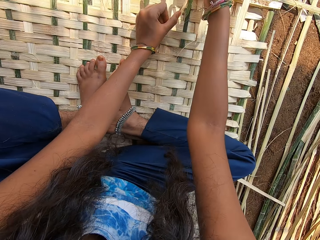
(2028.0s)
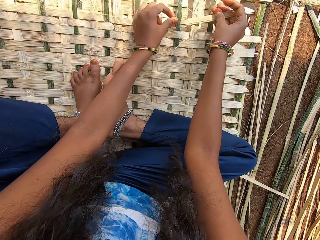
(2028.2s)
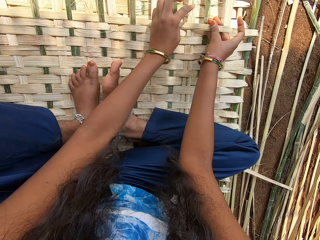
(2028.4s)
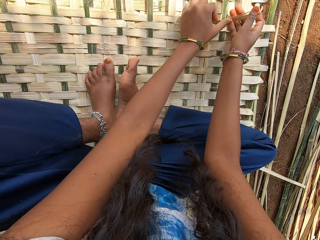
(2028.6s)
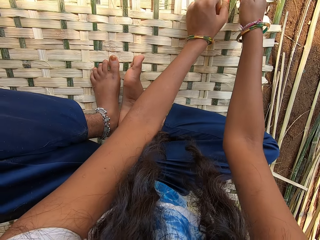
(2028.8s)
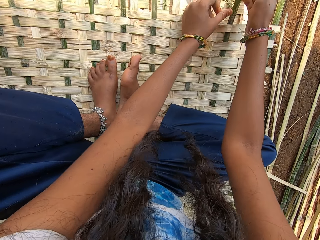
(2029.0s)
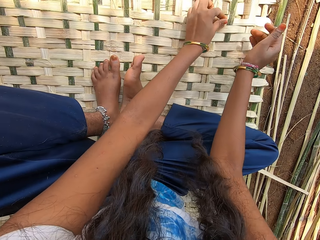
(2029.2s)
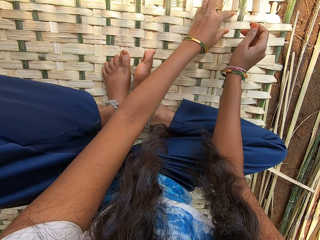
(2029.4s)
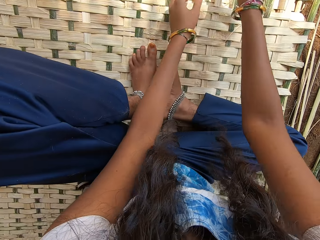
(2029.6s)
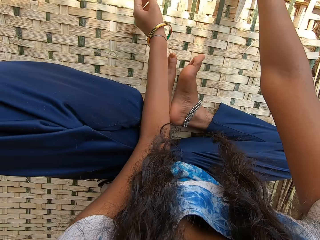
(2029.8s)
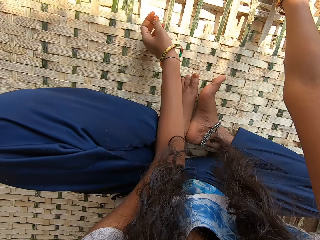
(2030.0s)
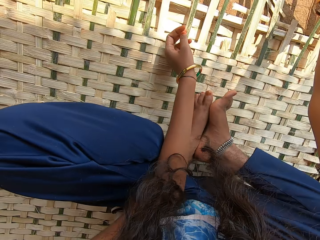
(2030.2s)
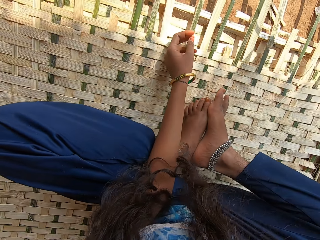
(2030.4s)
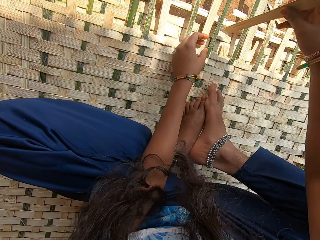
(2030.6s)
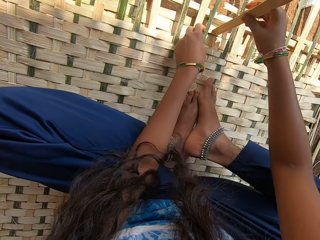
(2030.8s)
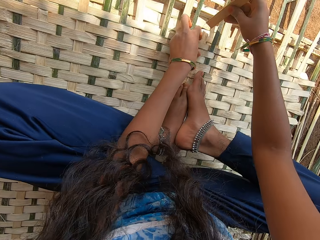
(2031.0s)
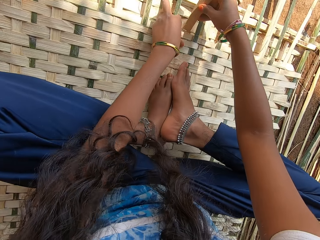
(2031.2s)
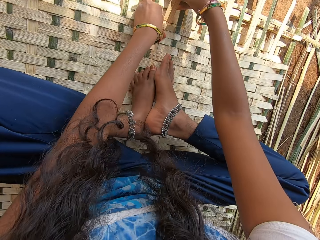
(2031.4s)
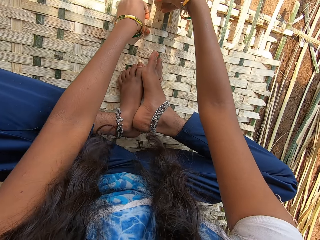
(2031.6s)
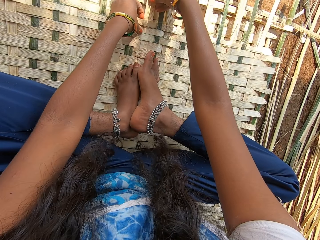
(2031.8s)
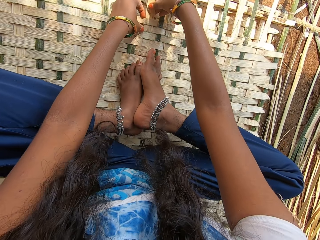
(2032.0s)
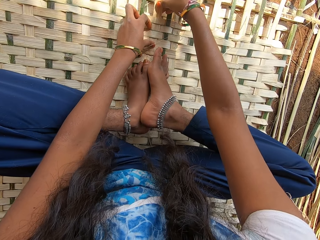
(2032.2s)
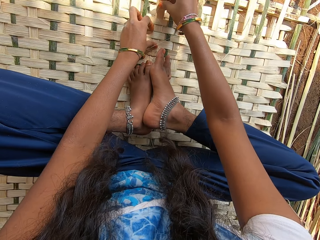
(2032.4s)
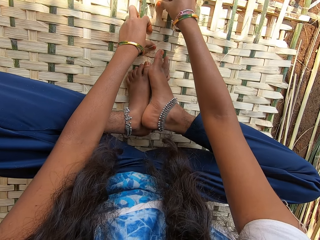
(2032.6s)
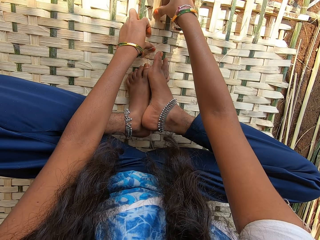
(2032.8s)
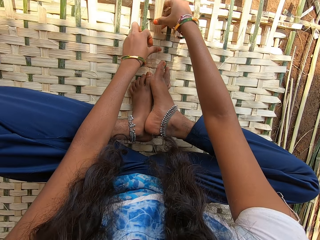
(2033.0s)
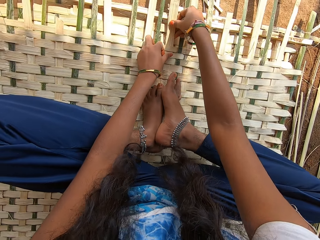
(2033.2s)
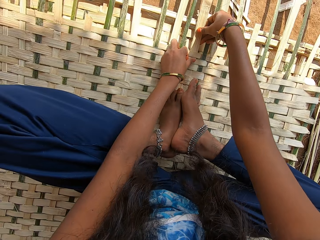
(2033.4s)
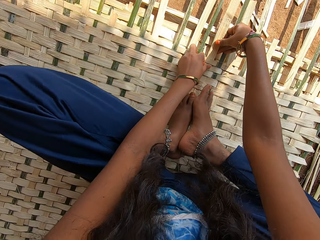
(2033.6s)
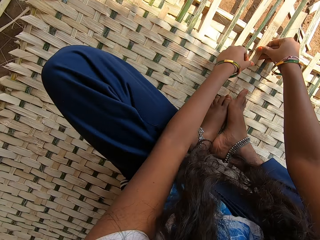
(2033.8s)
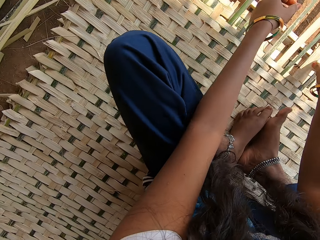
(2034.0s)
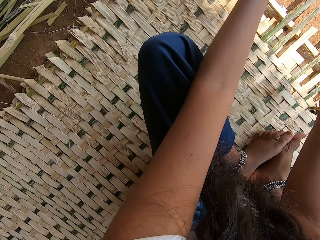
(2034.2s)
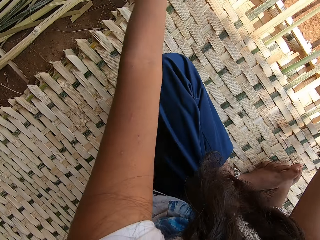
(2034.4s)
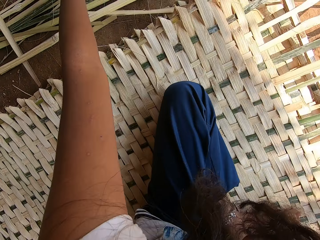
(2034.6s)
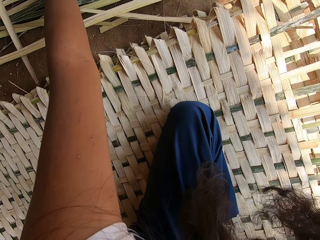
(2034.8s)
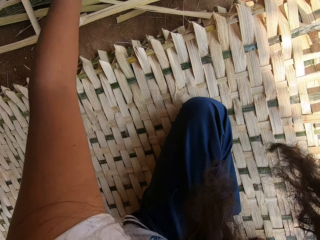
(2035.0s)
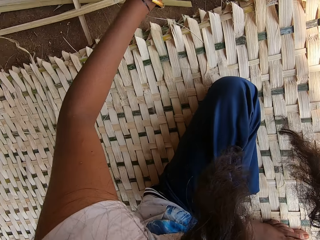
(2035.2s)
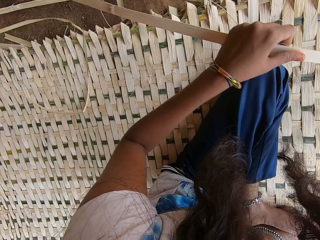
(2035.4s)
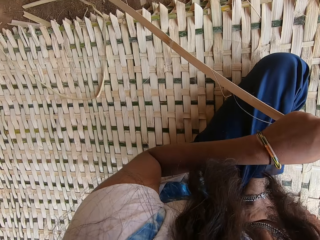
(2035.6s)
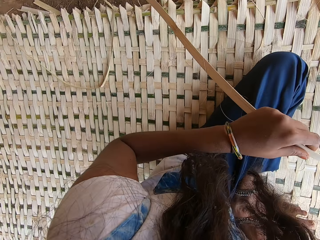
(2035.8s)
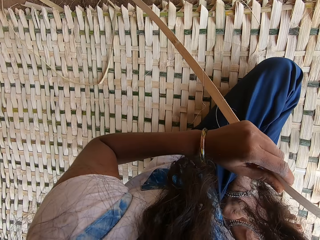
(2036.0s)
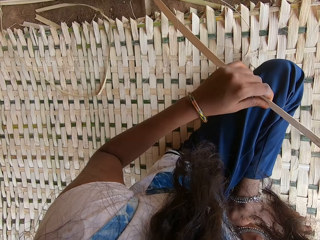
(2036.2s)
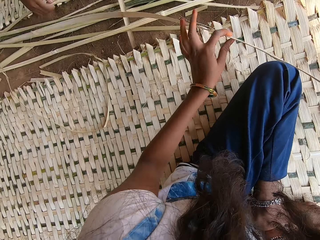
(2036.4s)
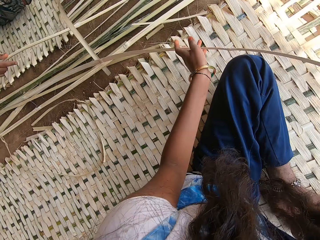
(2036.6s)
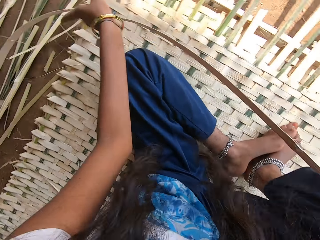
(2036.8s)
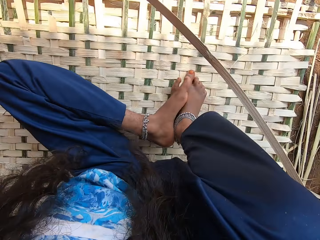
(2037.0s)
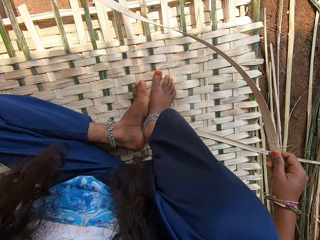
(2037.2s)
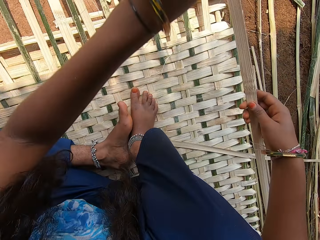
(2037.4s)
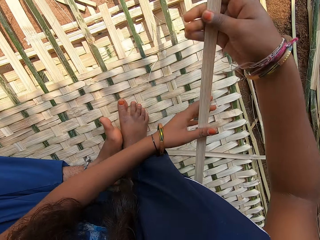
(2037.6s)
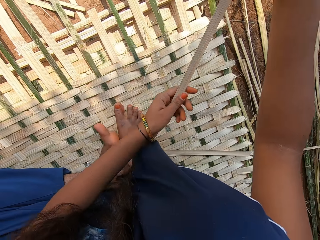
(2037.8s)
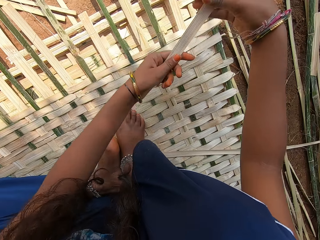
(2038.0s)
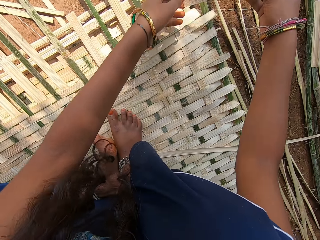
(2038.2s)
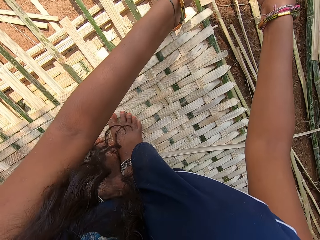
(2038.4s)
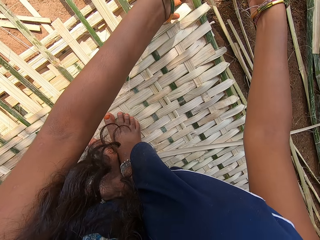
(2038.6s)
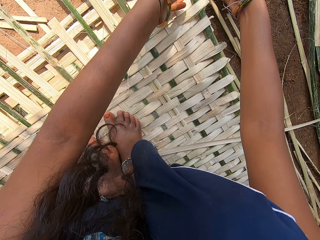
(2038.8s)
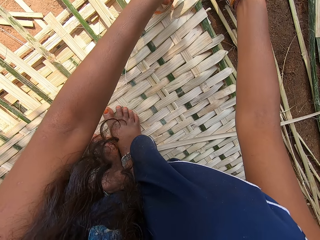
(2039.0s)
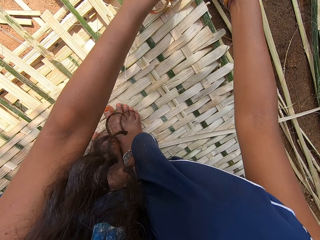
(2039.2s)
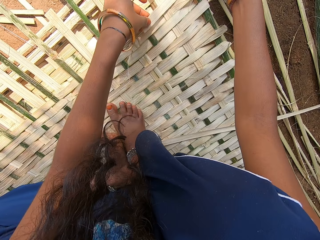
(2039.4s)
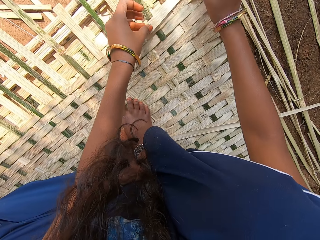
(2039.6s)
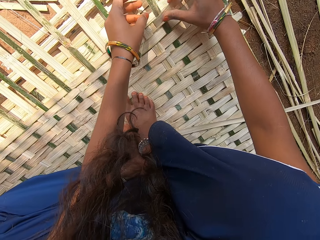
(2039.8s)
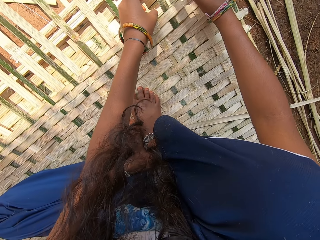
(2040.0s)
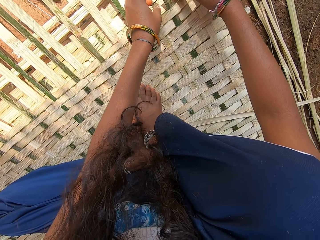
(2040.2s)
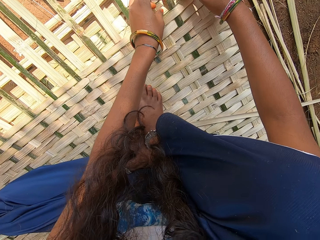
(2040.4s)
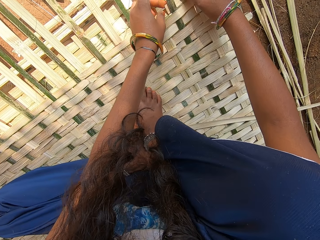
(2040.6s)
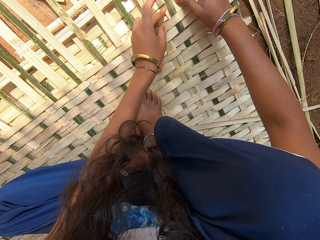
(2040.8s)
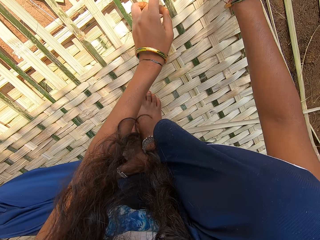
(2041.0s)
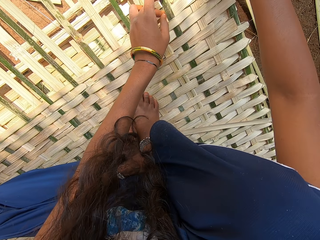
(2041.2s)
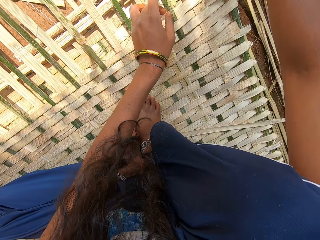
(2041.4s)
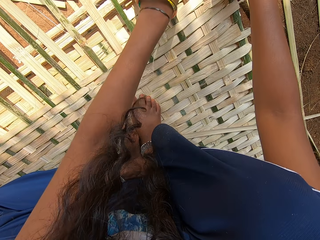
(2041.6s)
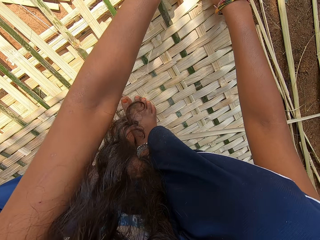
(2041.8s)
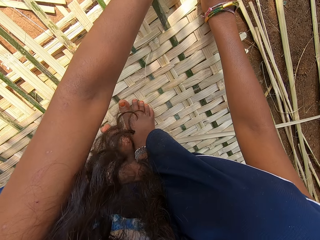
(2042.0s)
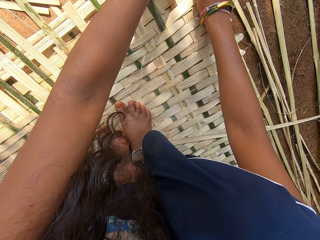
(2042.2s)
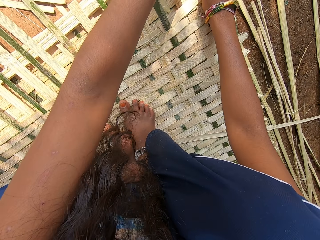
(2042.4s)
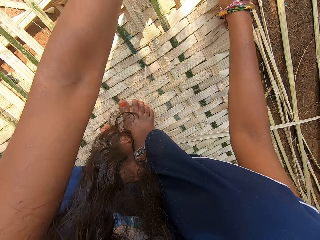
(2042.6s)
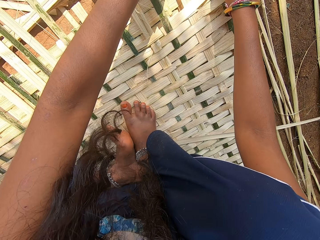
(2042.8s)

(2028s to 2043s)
The camera wearer picks another reed piece from the ground. They join the reeds and weave a mat with reed. They pick another reed piece from the ground and weave the mat with reed.

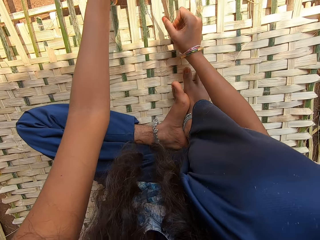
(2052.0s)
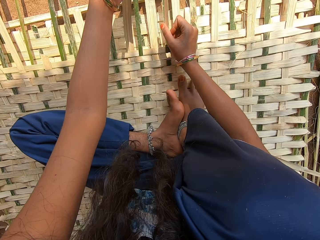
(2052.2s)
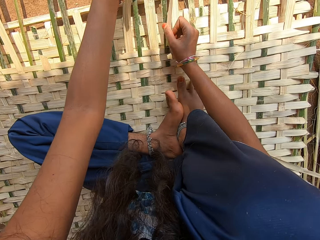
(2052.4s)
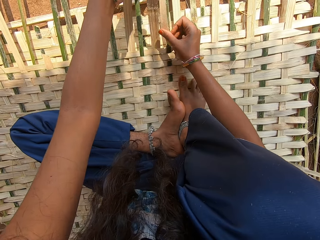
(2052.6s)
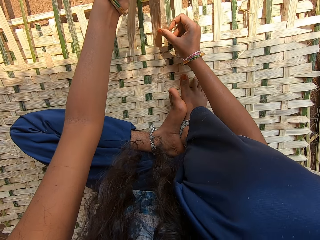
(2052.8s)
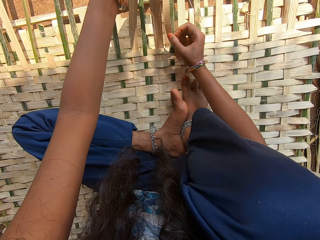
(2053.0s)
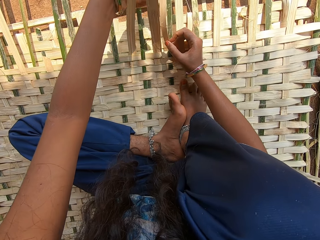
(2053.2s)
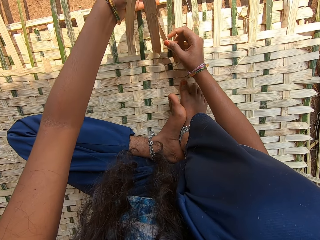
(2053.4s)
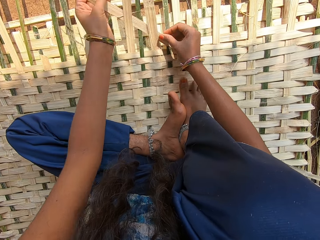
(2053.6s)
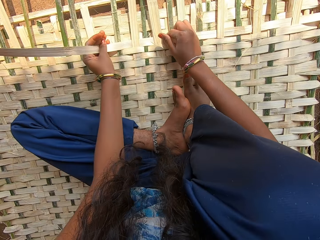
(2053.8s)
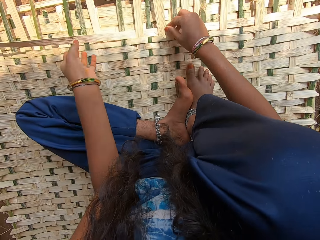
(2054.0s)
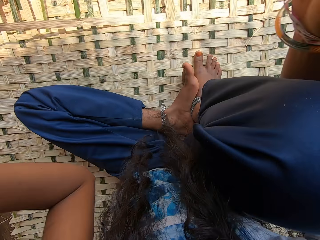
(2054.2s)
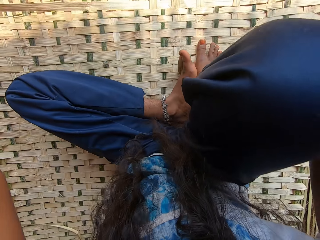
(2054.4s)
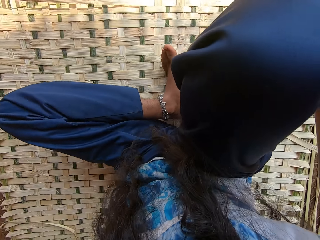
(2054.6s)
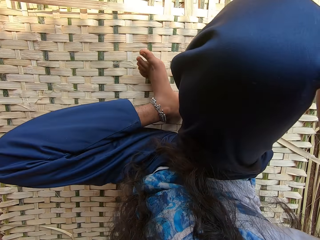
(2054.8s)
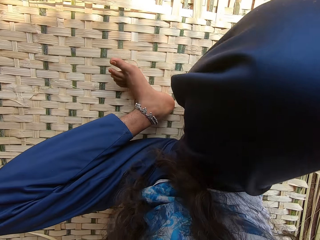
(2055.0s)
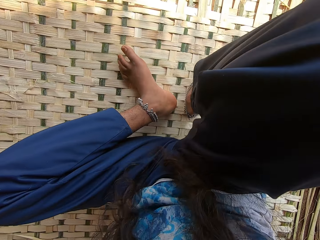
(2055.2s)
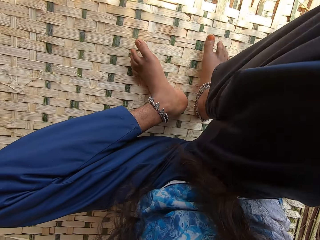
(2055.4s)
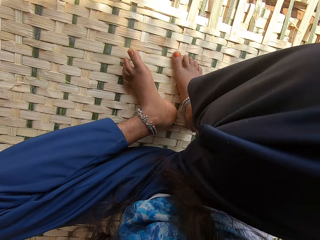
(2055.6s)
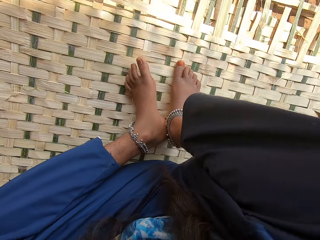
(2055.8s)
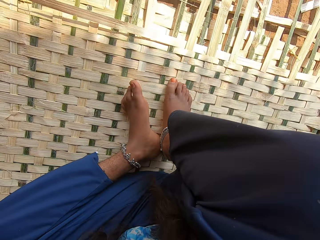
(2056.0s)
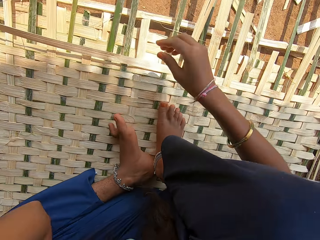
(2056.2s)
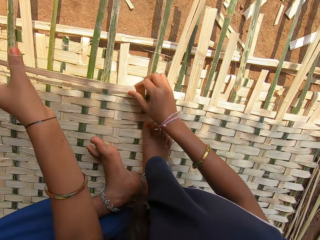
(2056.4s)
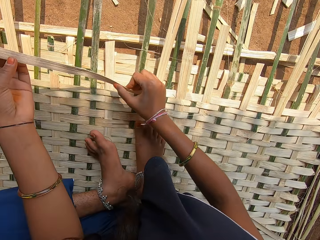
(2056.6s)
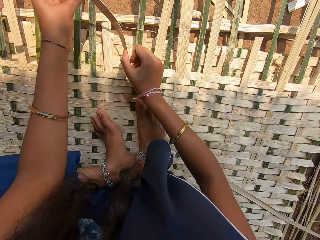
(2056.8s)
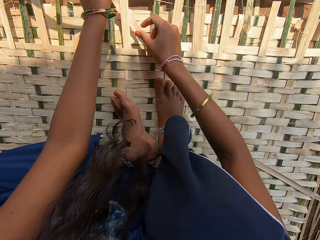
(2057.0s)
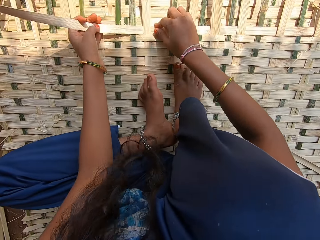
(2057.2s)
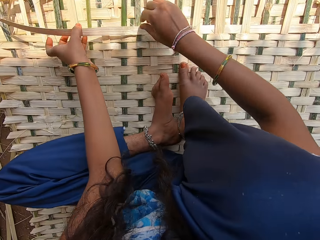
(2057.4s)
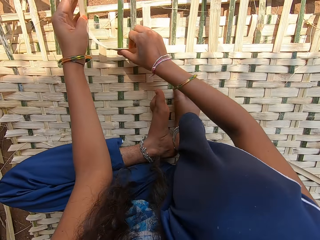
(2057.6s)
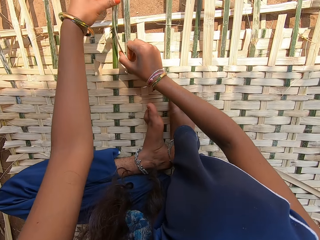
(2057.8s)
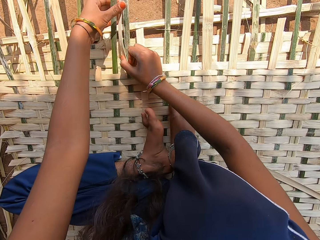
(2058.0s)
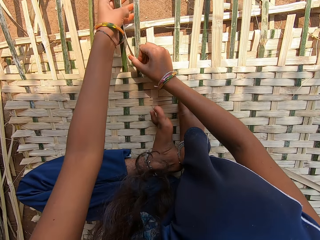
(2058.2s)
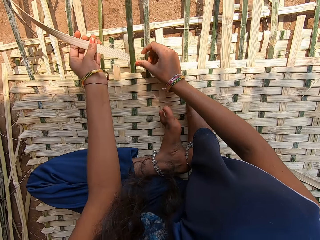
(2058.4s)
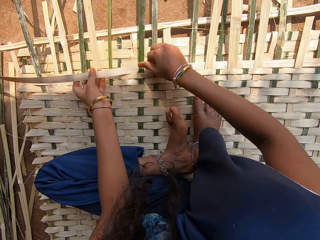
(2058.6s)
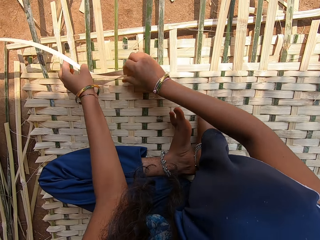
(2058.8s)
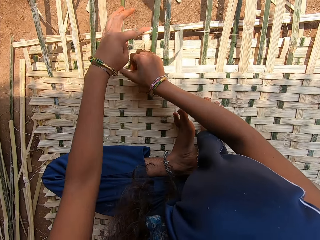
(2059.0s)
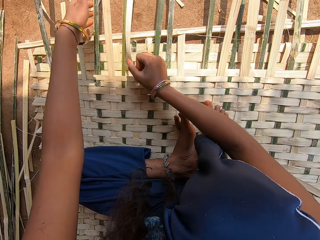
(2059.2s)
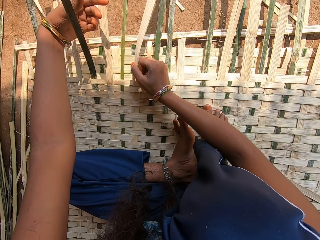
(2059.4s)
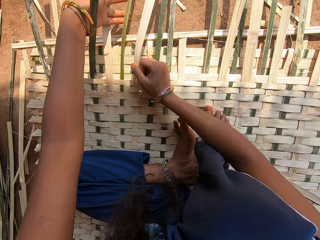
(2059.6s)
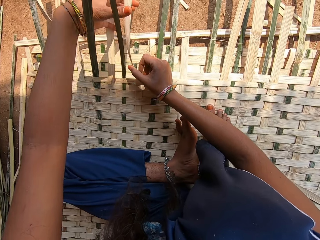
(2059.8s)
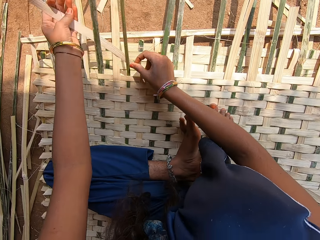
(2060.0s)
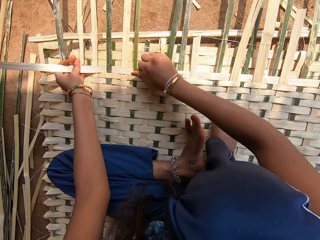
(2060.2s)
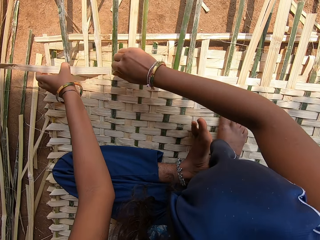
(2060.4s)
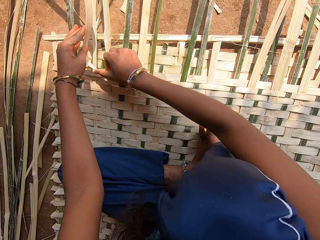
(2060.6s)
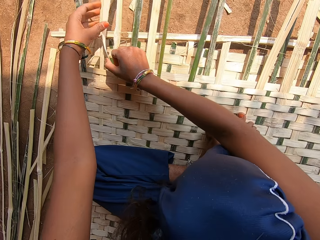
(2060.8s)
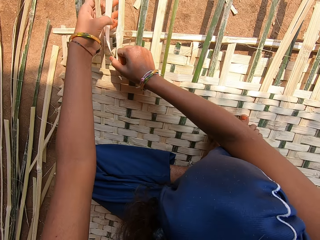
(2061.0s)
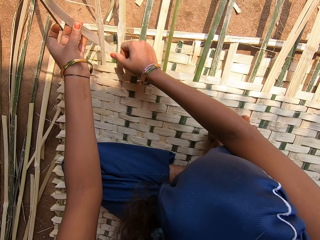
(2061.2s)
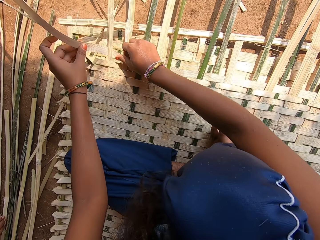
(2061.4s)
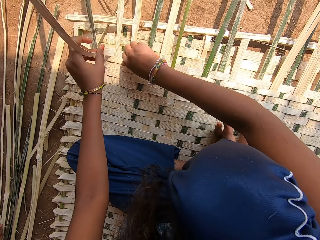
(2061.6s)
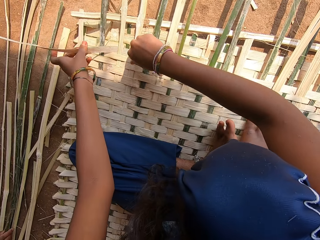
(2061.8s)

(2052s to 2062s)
The camera wearer adjusts the camera. She moves her hands and moves her legs. She adjusts the camera and weaves a mat with reed.
